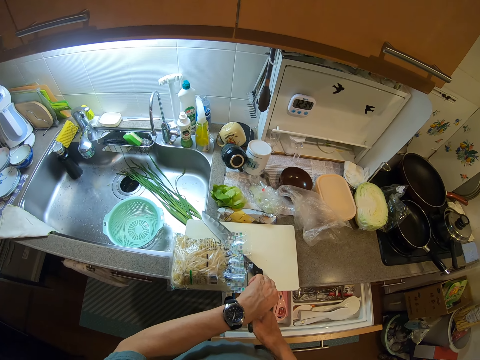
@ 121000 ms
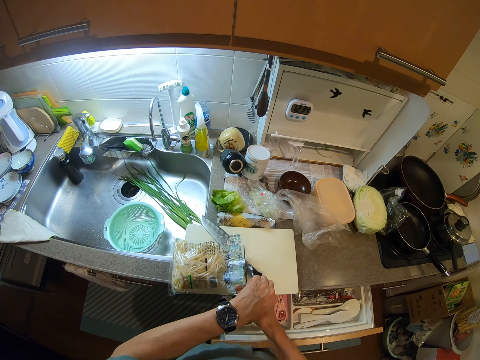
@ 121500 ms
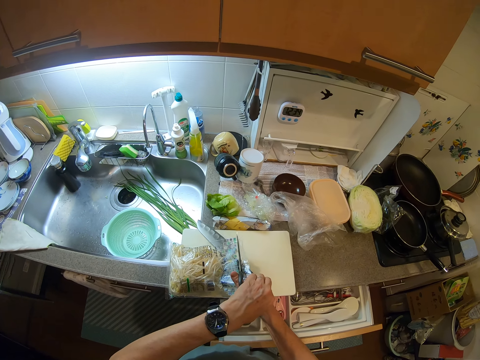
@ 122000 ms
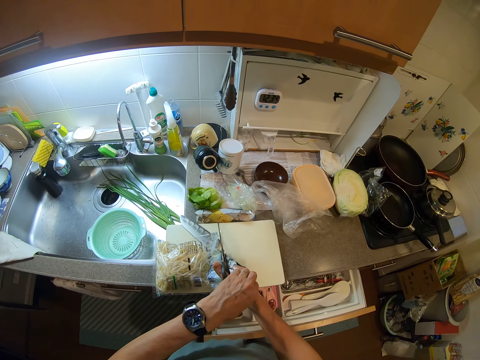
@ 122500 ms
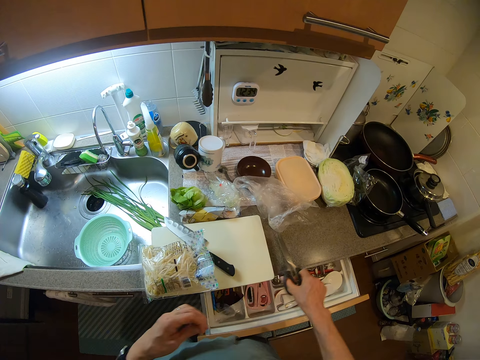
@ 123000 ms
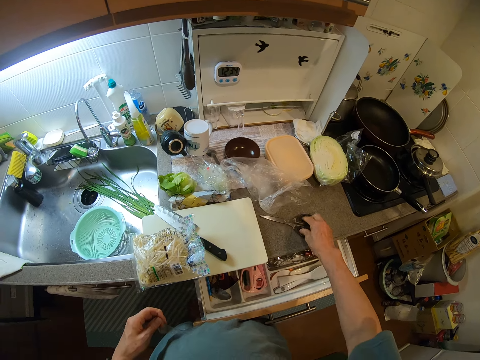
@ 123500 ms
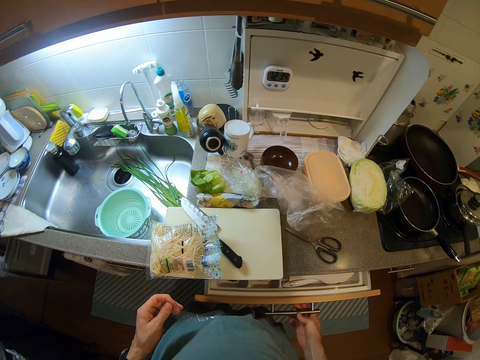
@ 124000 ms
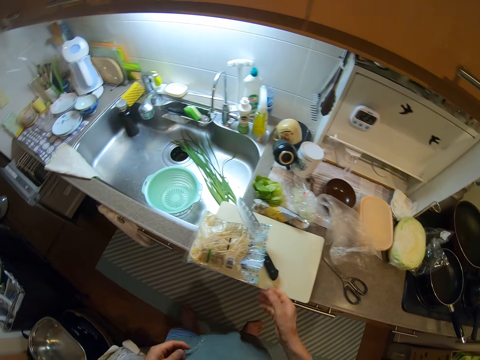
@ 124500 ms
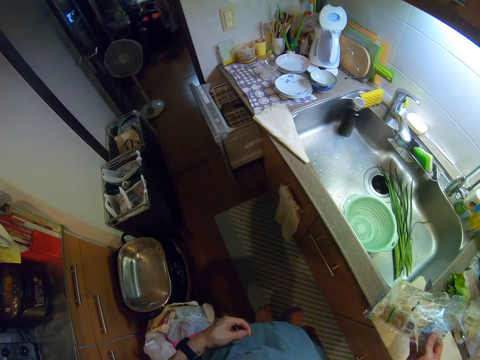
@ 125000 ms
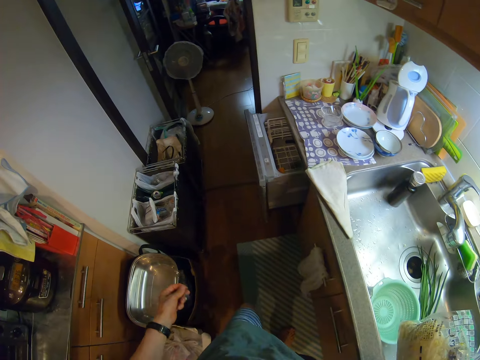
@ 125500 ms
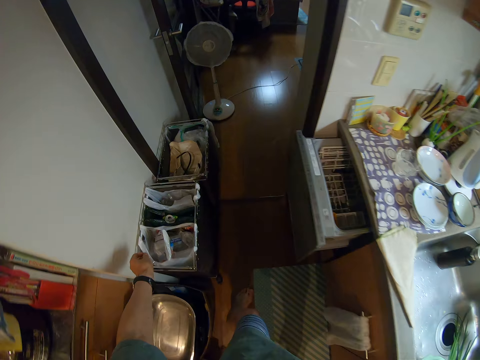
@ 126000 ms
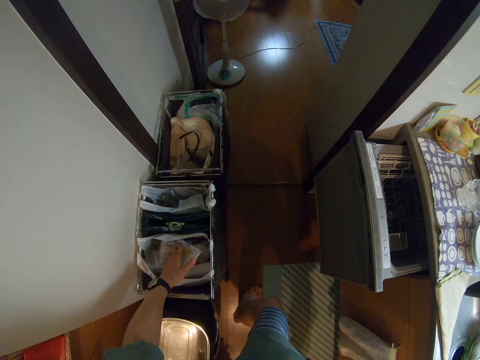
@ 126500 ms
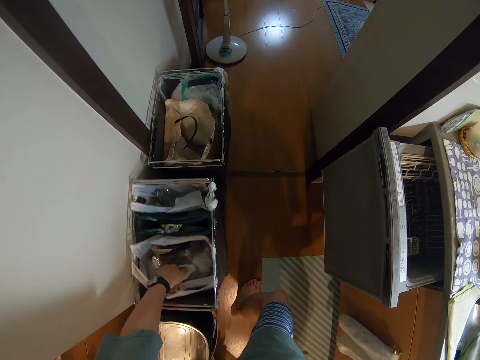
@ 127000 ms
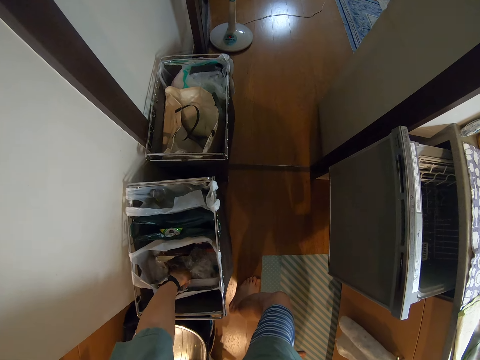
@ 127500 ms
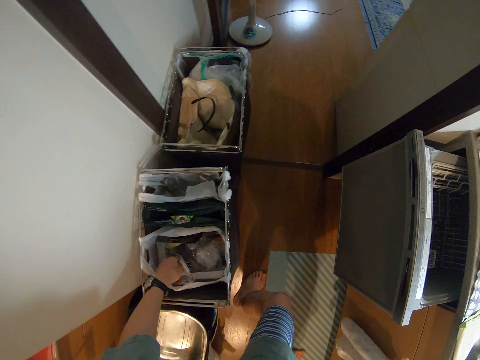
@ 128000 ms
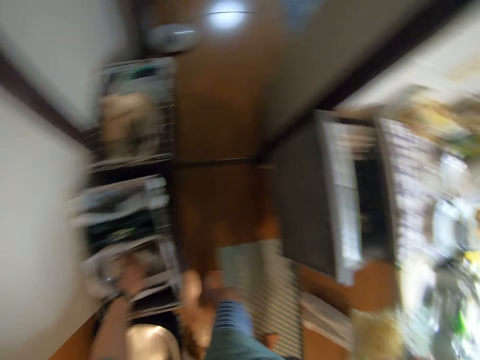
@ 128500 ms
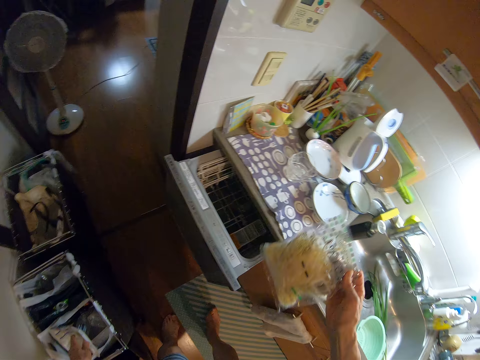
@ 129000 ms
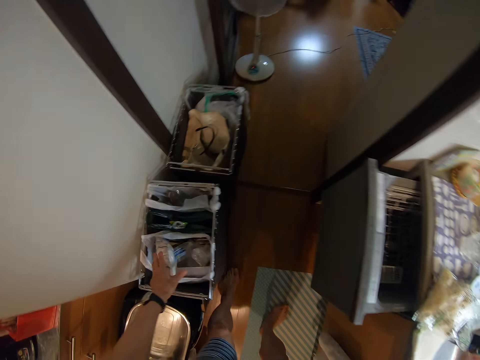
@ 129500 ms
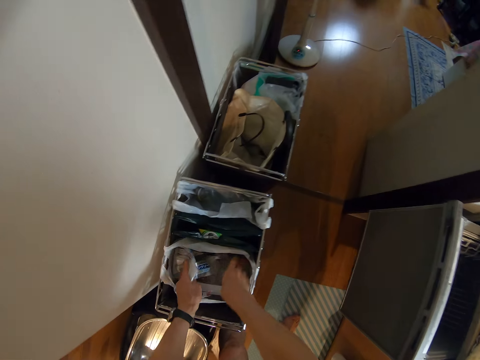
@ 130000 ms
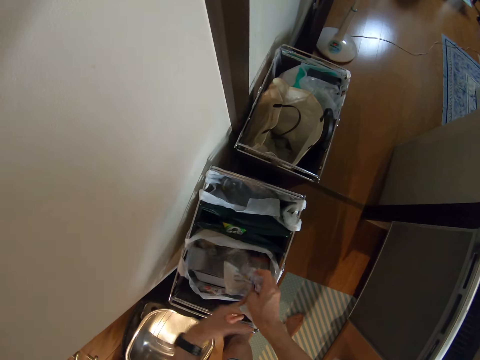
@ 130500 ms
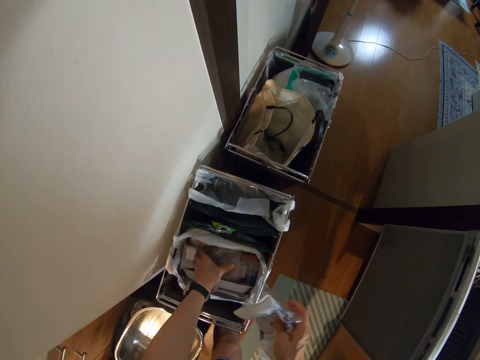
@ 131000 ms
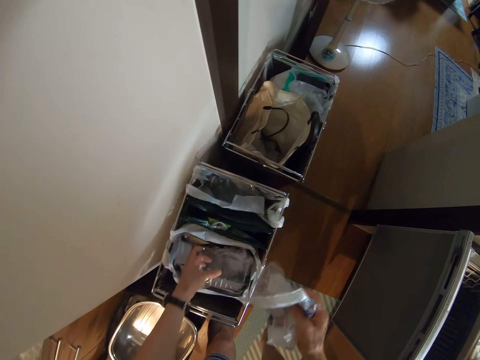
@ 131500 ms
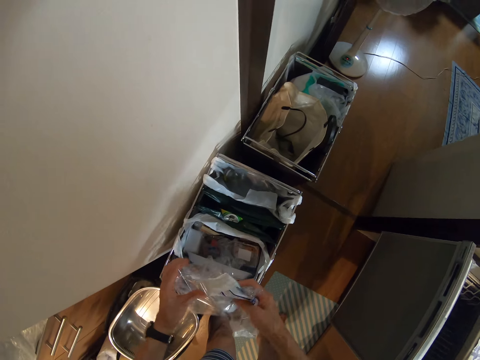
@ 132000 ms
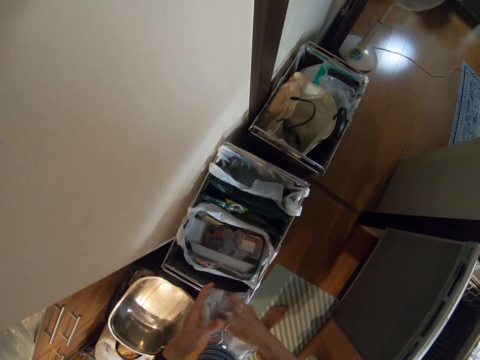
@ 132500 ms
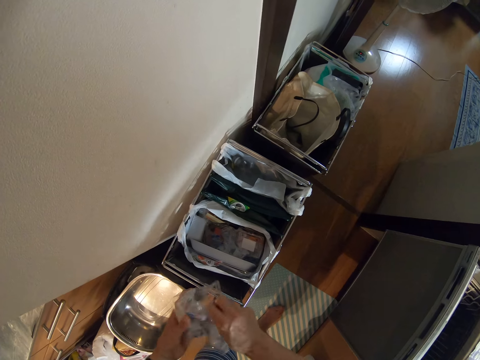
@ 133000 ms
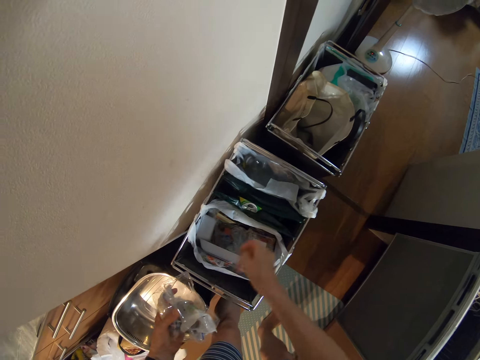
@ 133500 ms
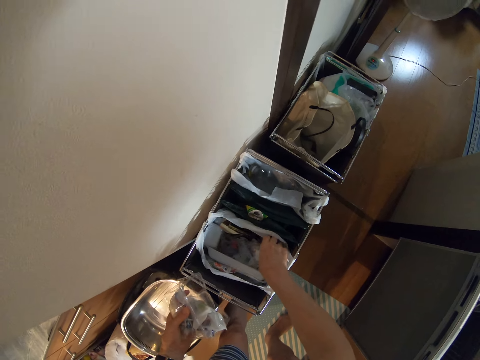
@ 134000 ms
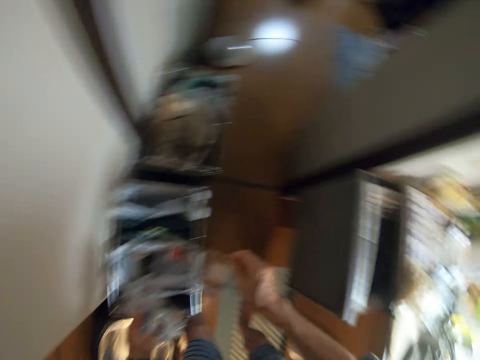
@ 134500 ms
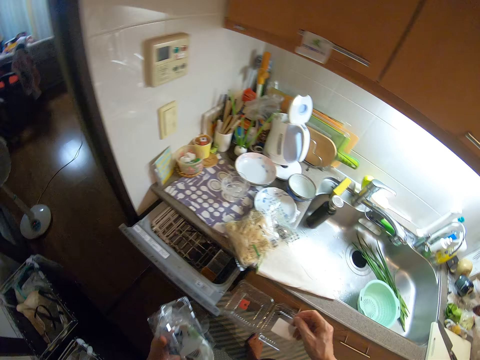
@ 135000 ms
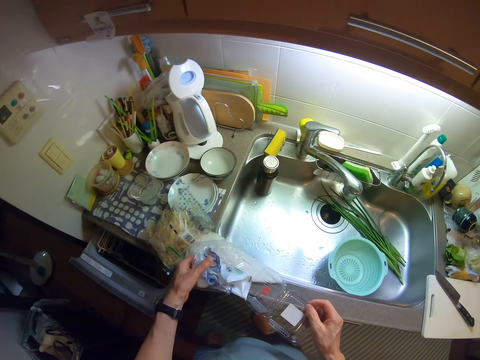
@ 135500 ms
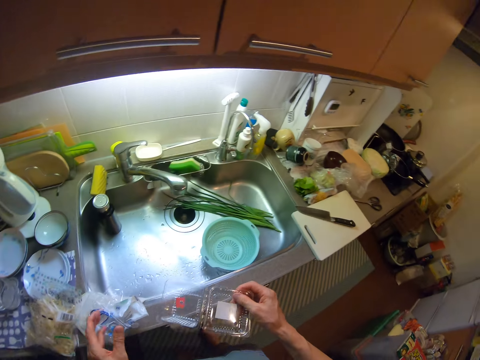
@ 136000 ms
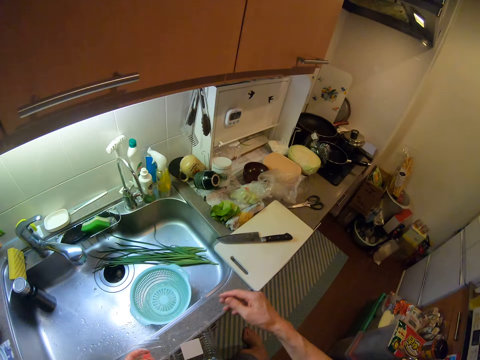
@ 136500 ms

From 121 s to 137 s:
The camera wearer cuts the pack of pasta with the pair of scissors. She drops the pair of scissors on the kitchen slab. She closes the drawer with her right hand. She moves towards a rack. She picks the pack of pasta with her right hand. She squeezes some packs with her hands from the rack in the dust bin. She drops the pack of pasta on the kitchen slab. She puts the packets in a paper bag. She puts the paper bag down. She brings out a used pack from the rack.

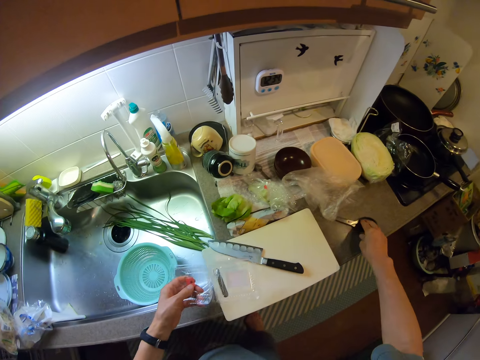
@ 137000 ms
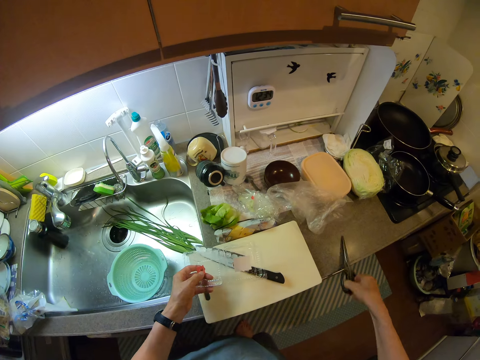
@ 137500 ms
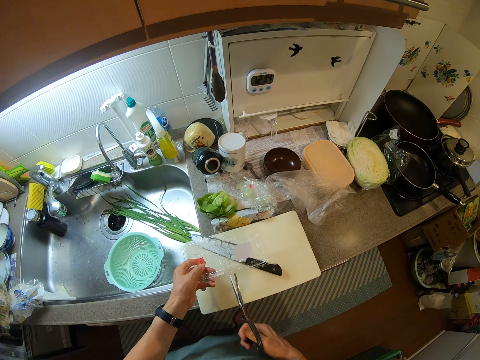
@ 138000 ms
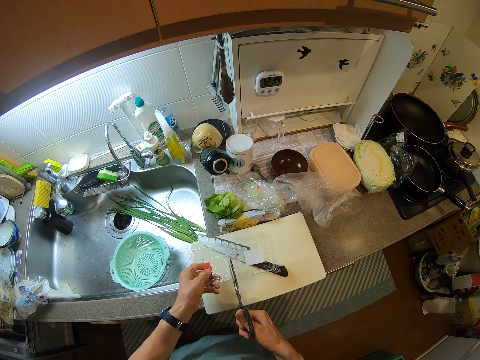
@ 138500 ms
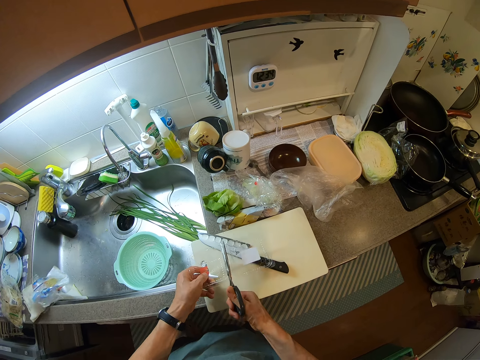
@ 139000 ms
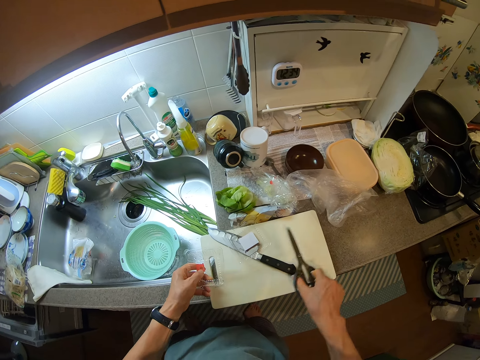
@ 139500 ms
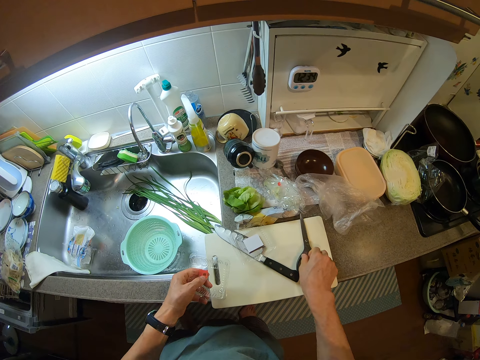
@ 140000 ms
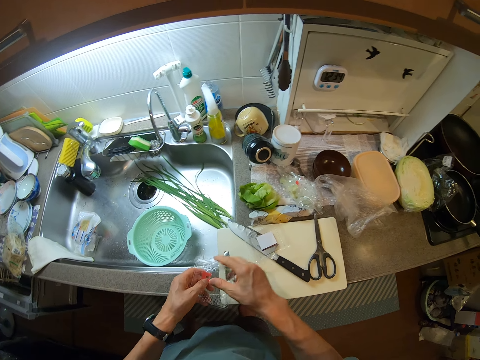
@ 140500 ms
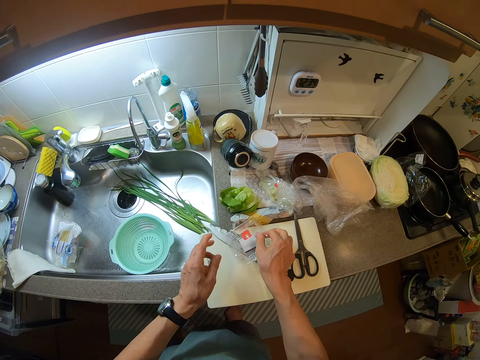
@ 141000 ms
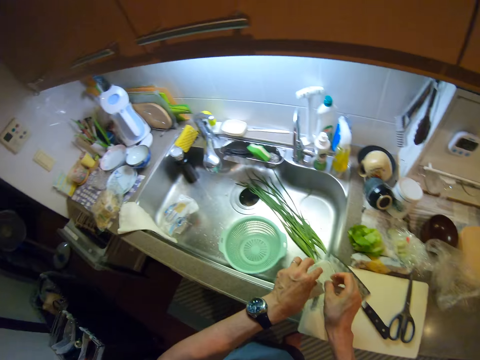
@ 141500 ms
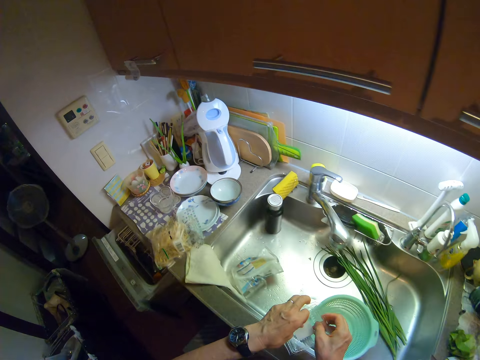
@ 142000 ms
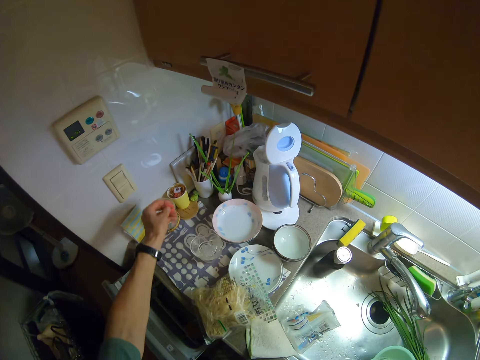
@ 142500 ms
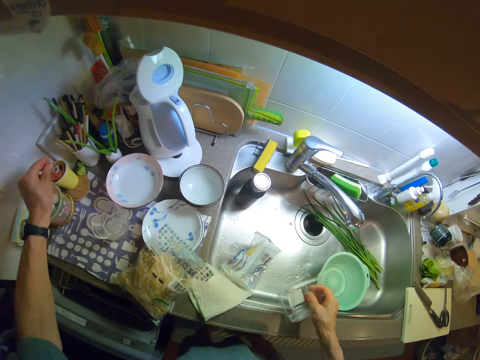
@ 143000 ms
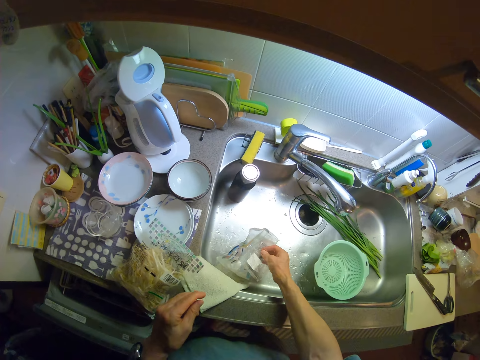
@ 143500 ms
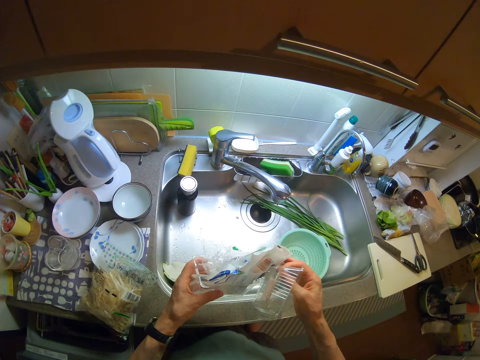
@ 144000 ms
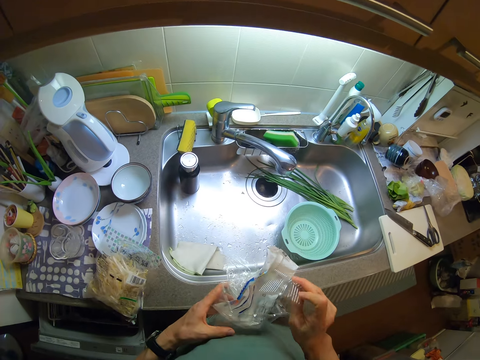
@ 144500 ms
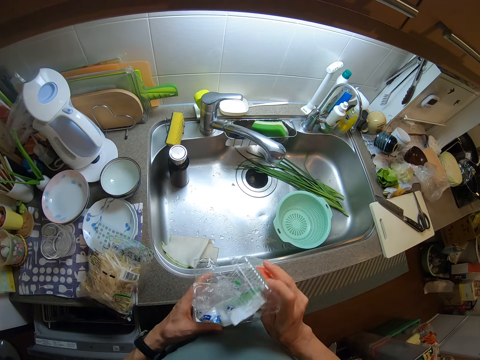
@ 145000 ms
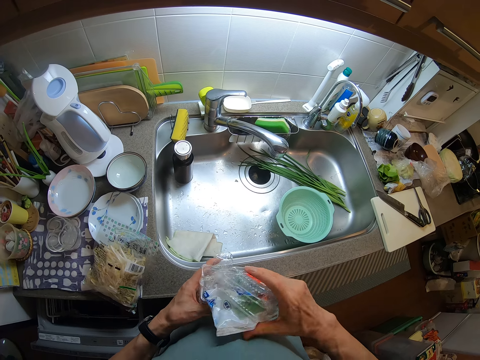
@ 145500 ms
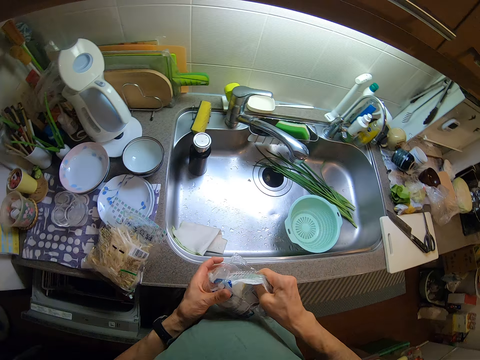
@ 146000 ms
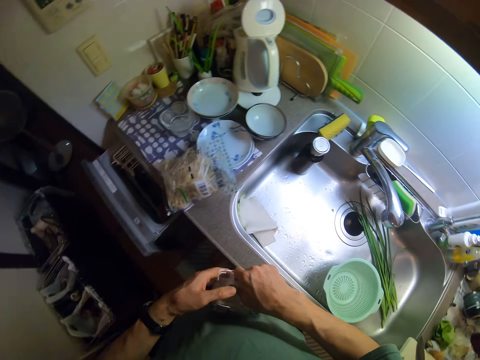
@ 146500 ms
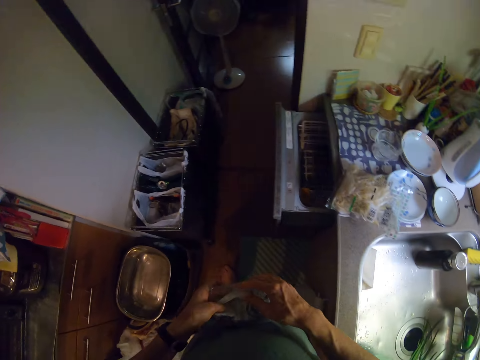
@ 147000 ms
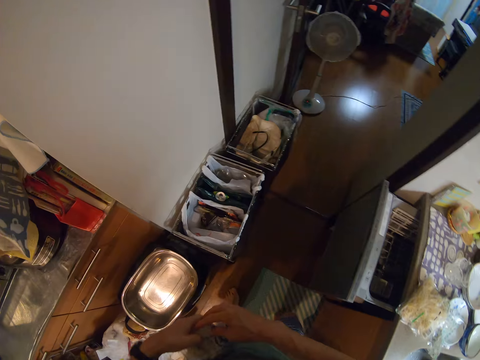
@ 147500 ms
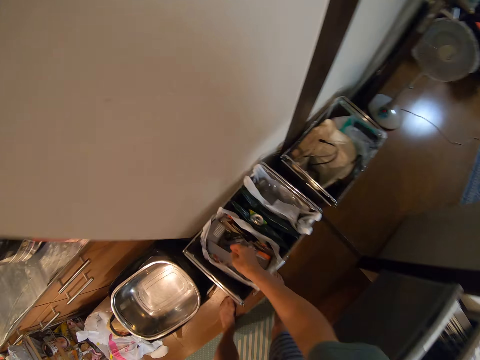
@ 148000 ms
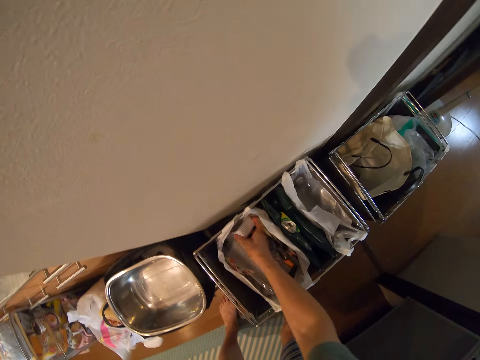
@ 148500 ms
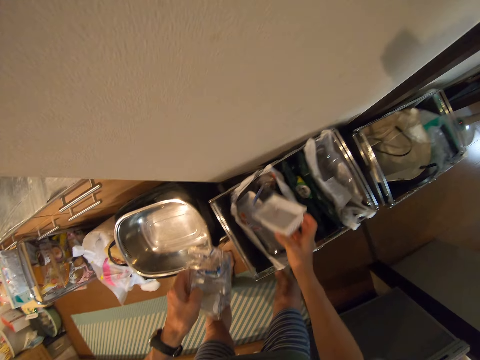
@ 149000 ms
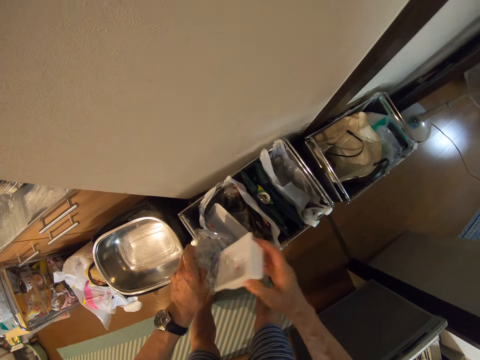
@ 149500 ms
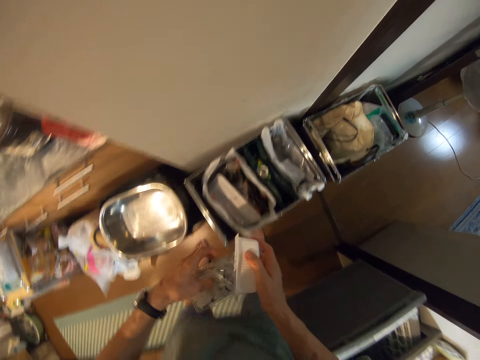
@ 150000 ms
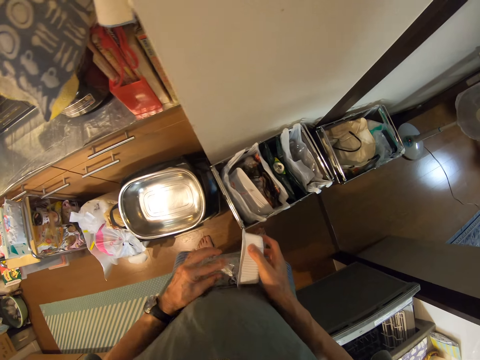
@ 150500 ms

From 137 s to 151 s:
The camera wearer picks the pair of scissors from the kitchen slab. She cuts the used pack with the pair of scissors. She drops the pair of scissors on the chopping board. She puts the clip of the used pack into a cup or tin on the kitchen slab. She squeezes the used pack with other used packs with her hands. She puts the packets together. She brings out a disposable container from the rack. She squeezes the disposable container with other used packs. She puts the packets in the tin.
